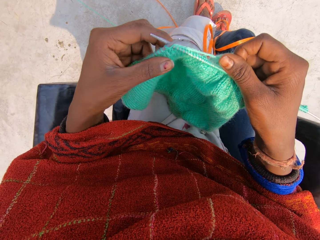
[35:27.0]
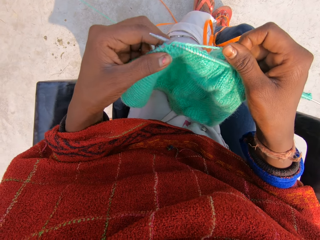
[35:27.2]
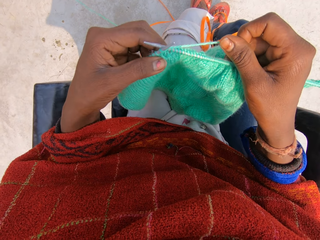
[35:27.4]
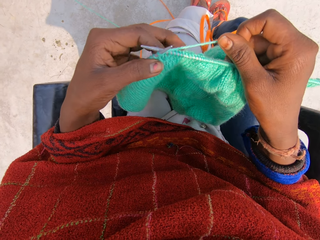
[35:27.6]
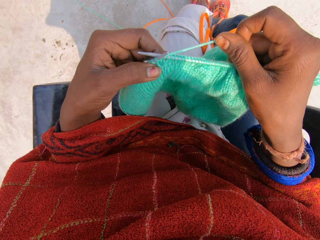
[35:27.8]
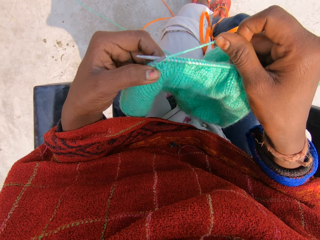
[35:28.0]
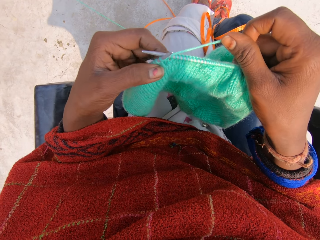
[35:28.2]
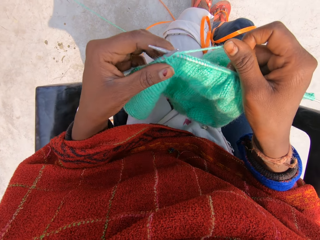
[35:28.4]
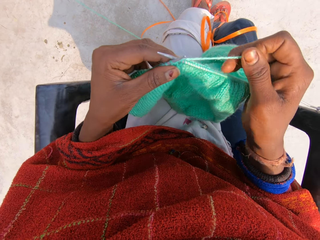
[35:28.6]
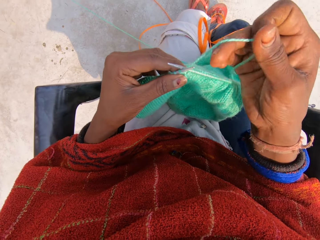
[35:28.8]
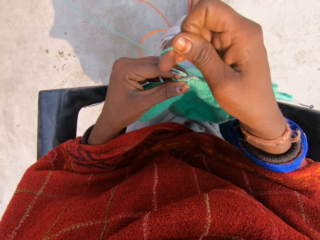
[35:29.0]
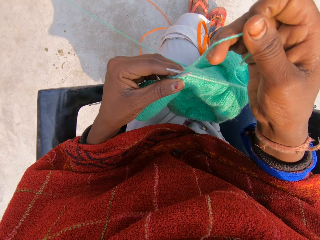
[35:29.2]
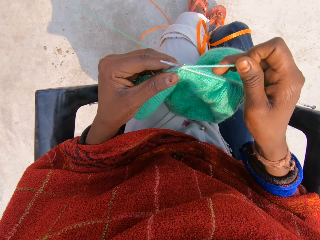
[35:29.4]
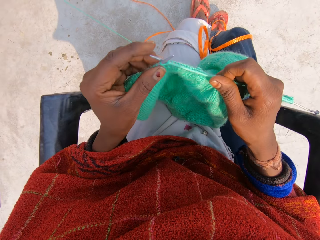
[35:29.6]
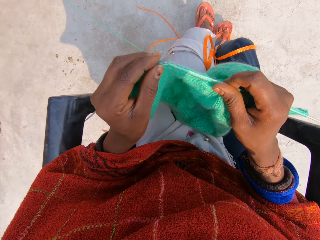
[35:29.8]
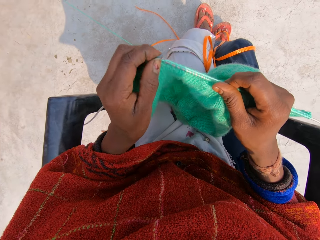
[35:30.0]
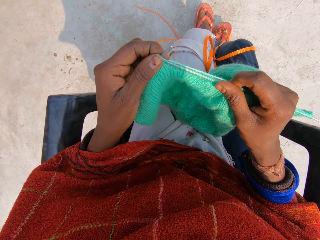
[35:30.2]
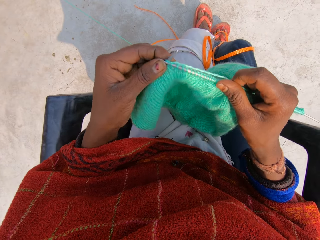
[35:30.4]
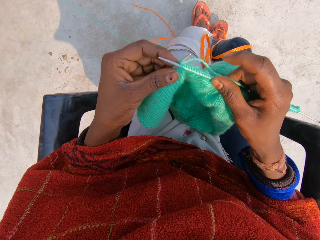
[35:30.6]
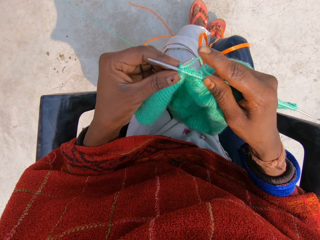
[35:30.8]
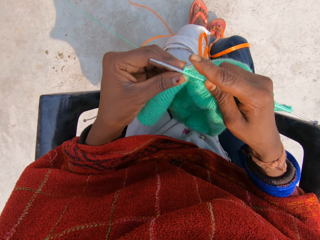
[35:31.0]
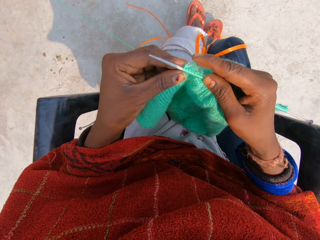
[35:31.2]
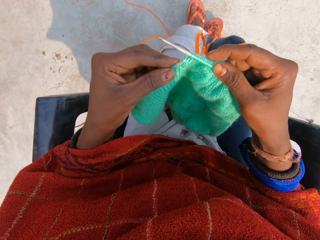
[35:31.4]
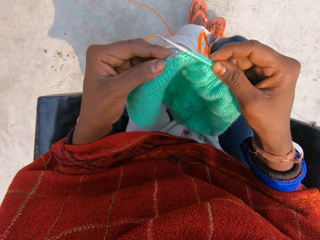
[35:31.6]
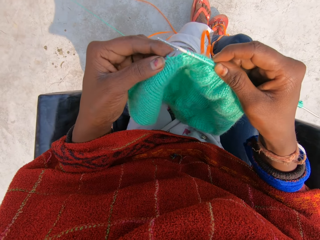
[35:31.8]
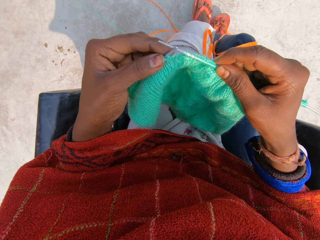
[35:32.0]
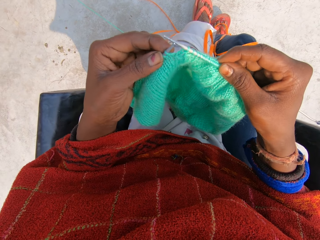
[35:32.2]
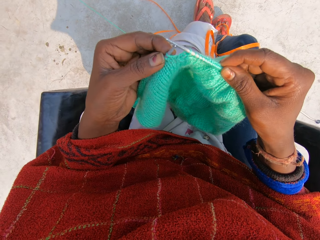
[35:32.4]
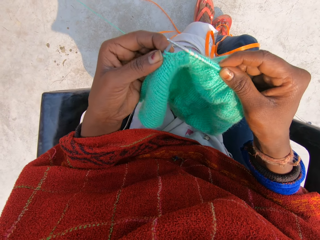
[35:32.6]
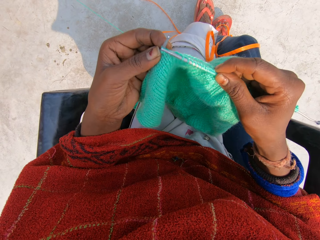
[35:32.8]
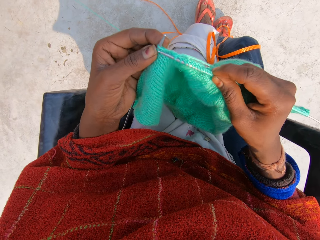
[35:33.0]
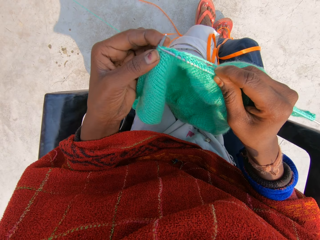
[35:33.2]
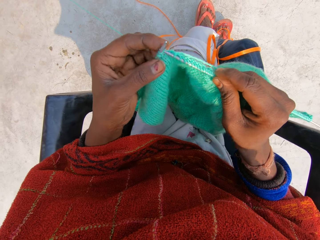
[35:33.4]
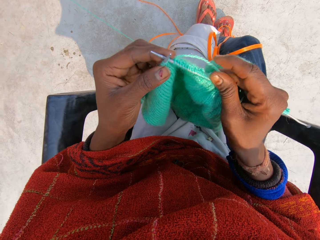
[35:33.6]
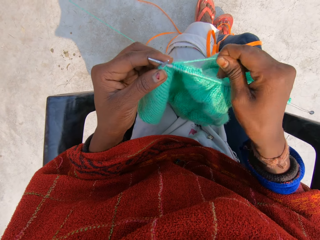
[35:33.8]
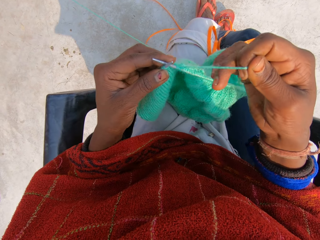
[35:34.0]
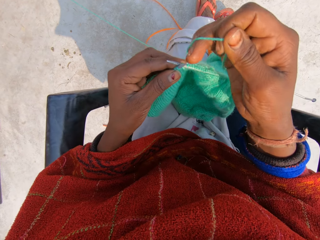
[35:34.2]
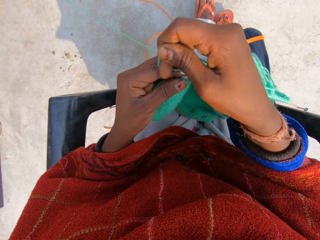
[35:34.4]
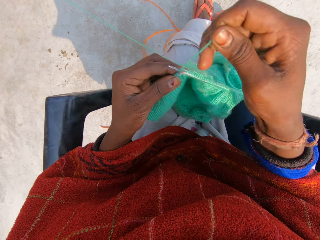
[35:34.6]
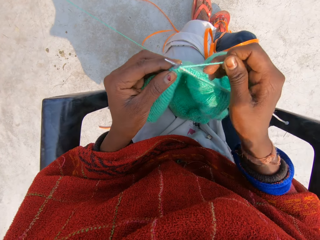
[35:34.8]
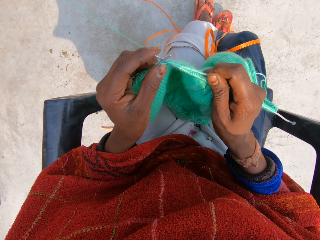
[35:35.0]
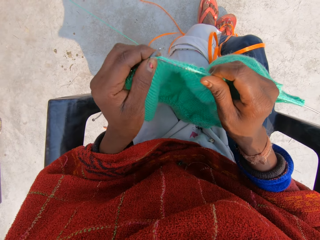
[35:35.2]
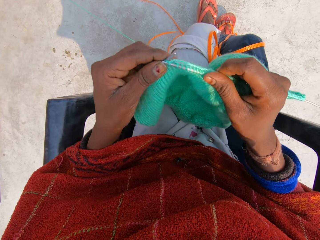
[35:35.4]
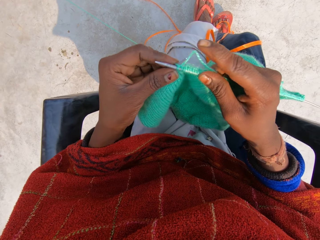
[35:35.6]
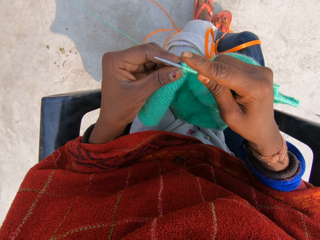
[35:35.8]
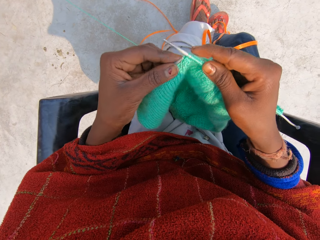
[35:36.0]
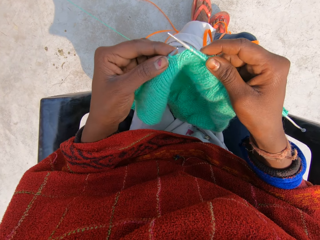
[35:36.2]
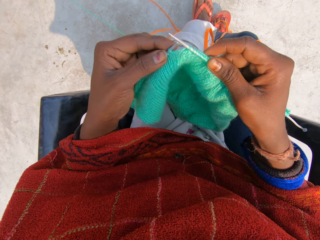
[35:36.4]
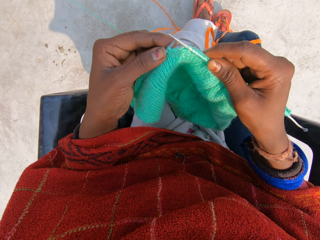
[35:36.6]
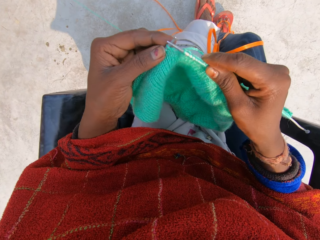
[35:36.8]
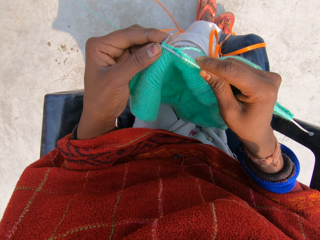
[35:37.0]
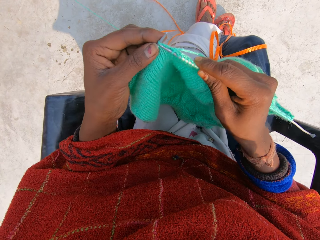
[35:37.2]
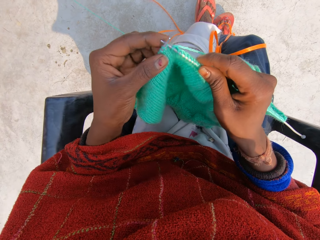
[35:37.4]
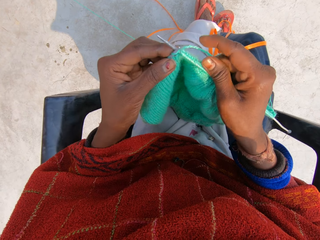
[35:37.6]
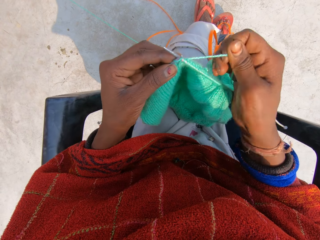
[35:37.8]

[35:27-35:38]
The camera wearer crochets a garment. She sews a cloth with a sewing needle. She rolls the knitting thread on the knitting needle. She knits the garment with her hands.

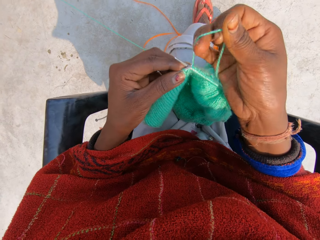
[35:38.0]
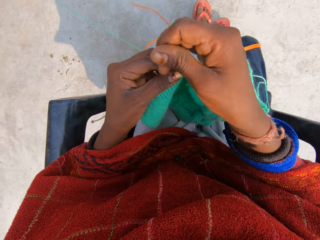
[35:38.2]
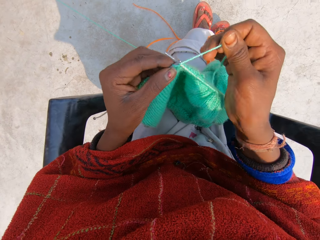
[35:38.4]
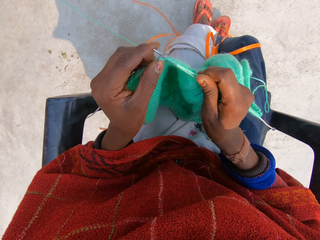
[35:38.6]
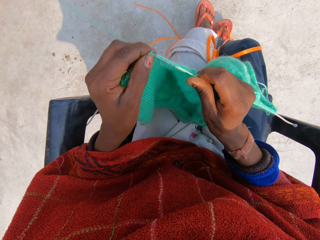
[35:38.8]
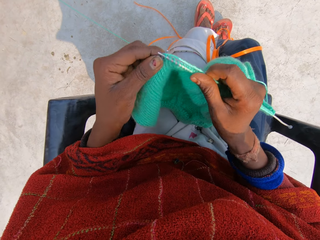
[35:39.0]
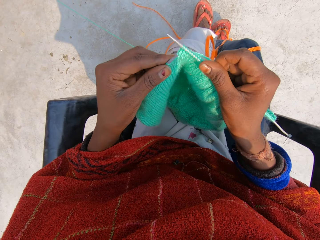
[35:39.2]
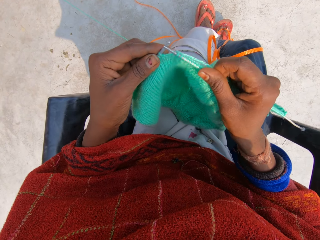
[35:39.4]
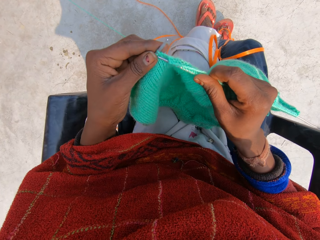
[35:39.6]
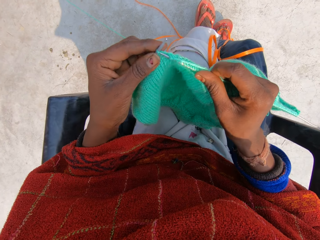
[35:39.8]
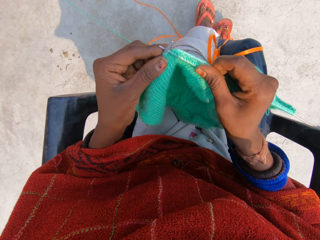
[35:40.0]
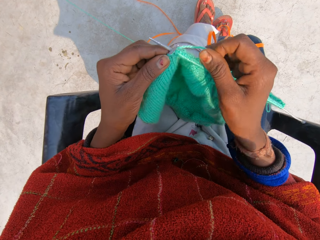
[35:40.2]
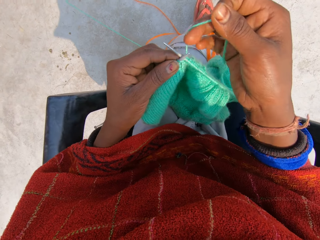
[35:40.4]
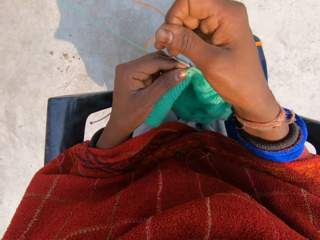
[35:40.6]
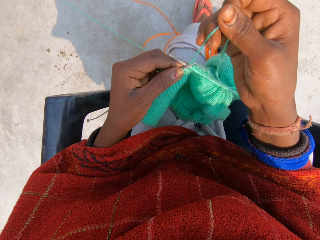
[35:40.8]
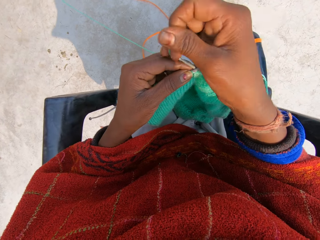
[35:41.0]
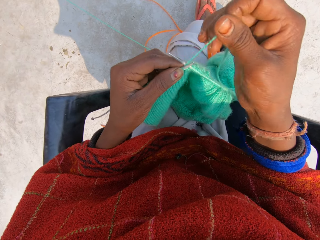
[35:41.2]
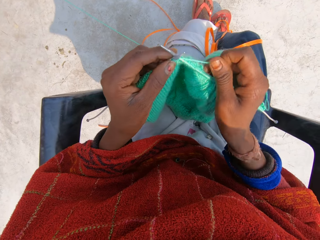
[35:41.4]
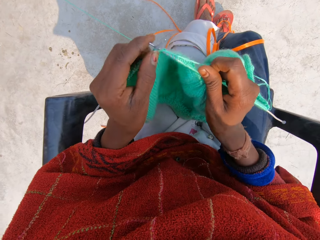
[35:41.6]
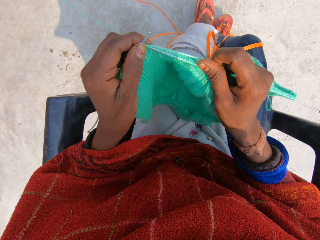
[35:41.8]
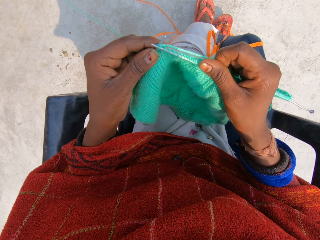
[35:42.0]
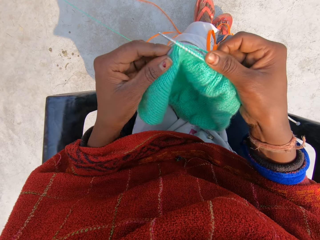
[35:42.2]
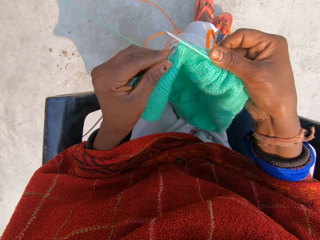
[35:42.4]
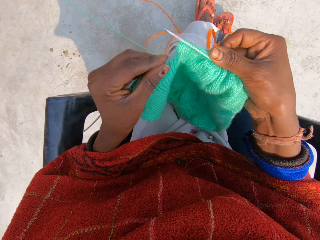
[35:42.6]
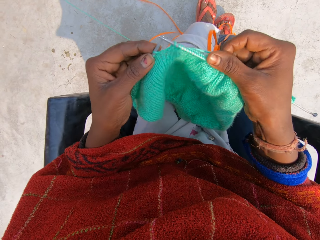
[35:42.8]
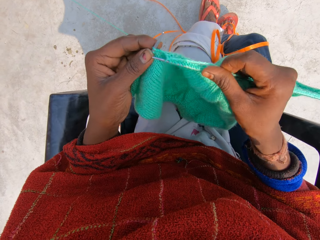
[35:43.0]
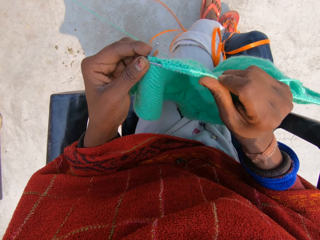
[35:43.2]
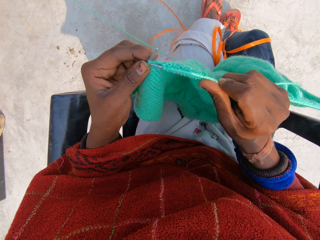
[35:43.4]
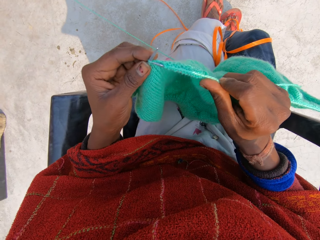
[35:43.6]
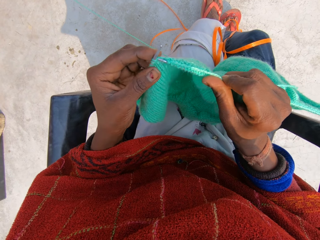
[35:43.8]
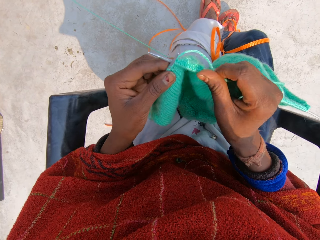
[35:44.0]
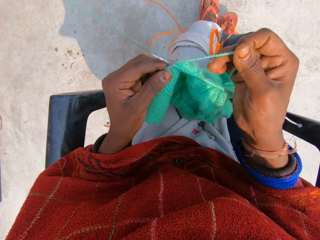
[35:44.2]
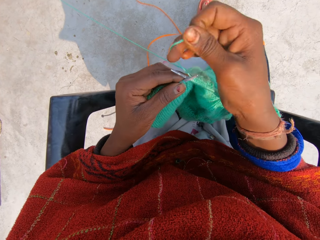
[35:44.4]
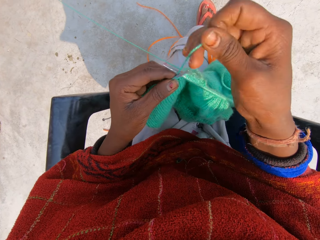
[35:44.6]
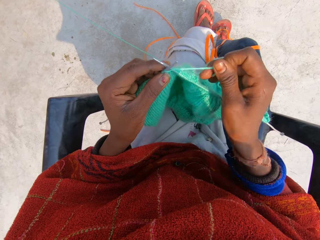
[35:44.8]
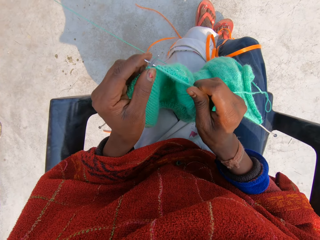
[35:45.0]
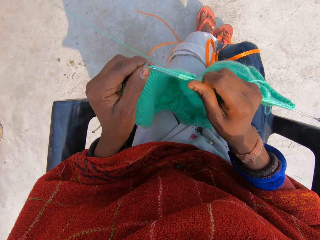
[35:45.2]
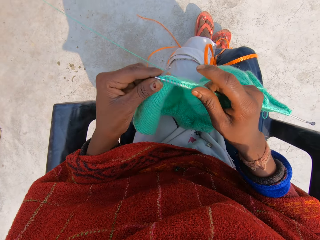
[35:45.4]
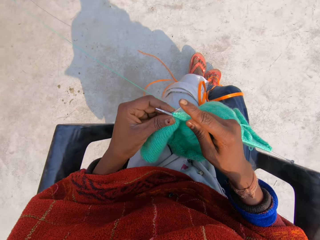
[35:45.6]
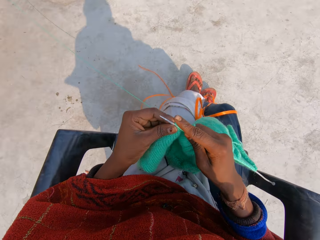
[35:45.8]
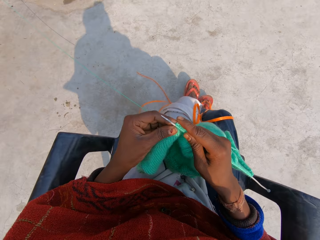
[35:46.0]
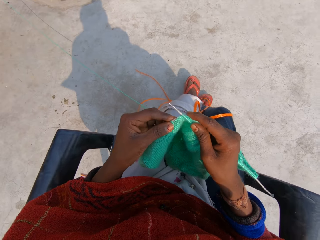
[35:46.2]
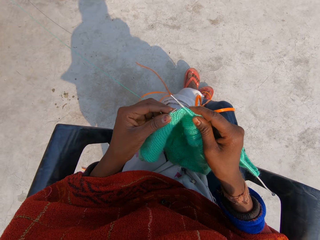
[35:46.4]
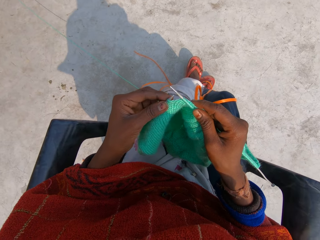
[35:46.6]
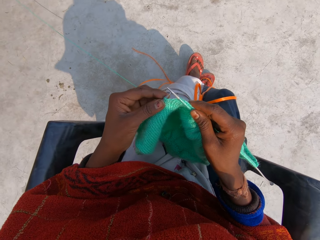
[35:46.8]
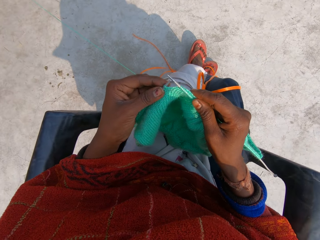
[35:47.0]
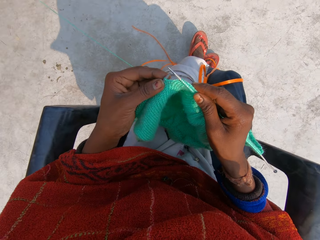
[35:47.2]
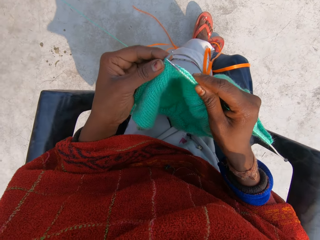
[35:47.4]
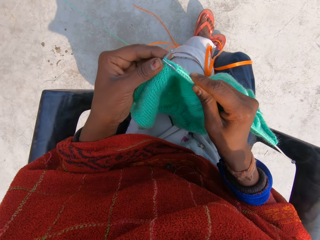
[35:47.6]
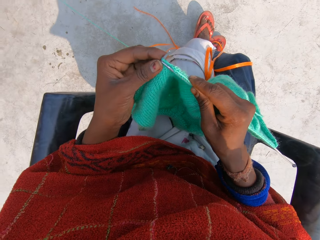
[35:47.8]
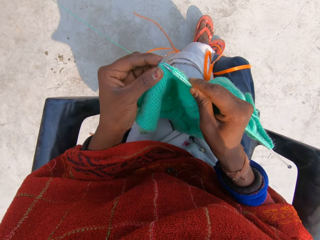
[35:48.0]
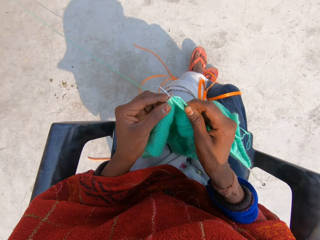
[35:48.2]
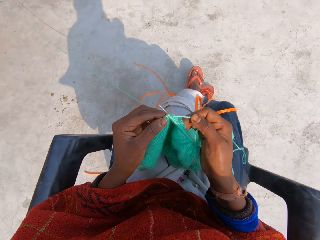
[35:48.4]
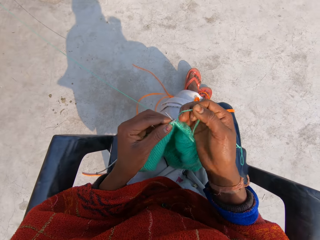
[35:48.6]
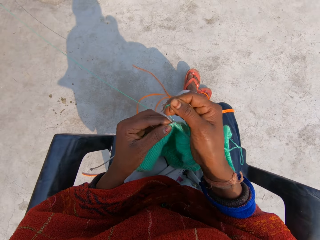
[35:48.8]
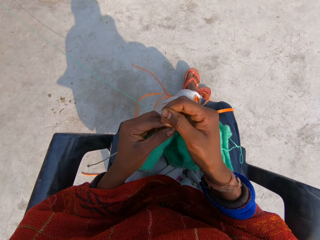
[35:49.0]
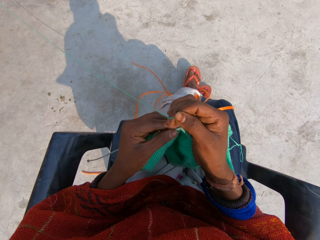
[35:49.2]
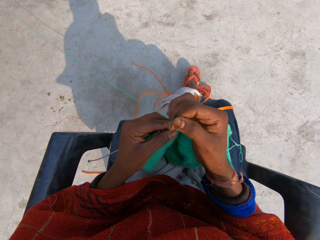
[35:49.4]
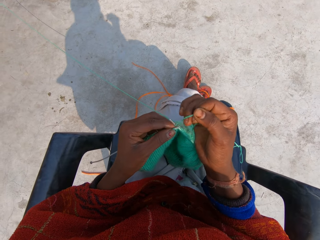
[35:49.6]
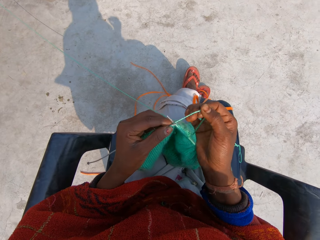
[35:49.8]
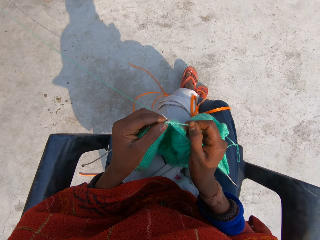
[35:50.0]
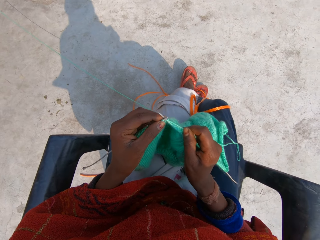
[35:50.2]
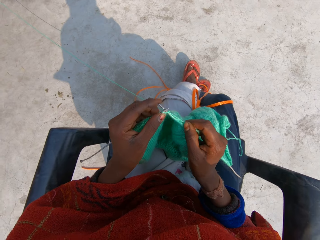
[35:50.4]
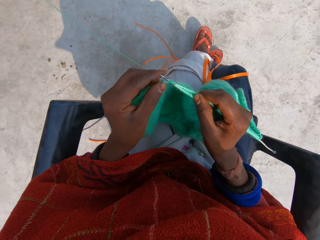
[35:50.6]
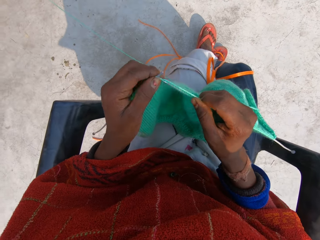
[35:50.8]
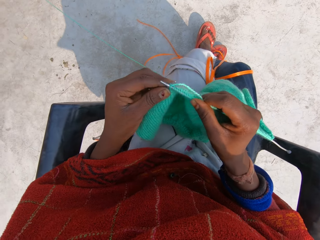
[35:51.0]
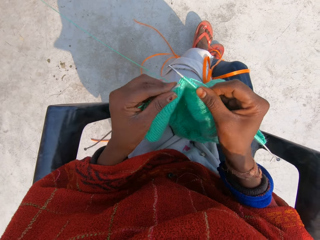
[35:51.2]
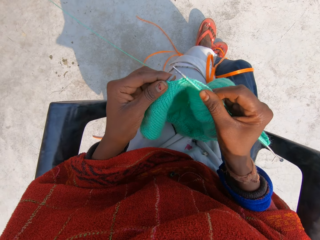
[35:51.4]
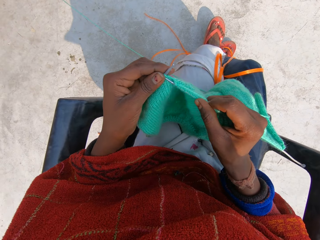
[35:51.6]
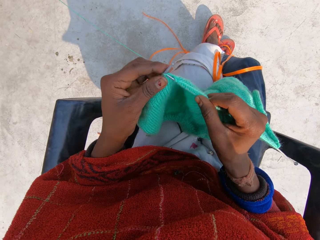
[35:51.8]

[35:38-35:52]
The camera wearer rolls the knitting thread on the knitting needle. She knits the garment with her hands. She rolls the knitting thread on the knitting needle. She knits the garment with her hands. She rolls the knitting thread on the knitting needle. She knits the garment with her hands. She rolls the knitting thread on the knitting needle. She knits the garment with her hands.
